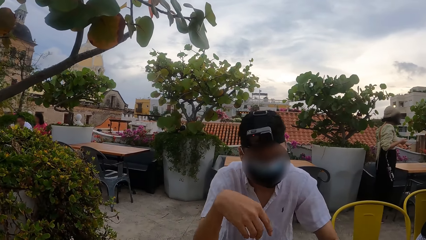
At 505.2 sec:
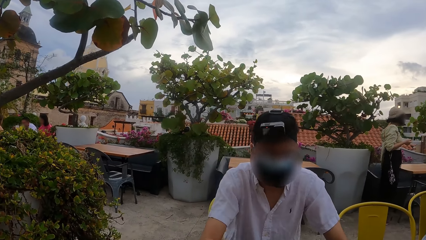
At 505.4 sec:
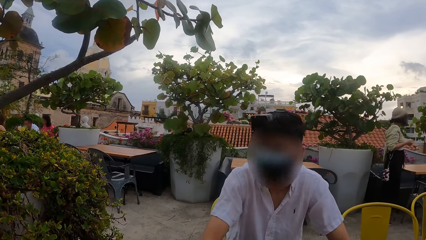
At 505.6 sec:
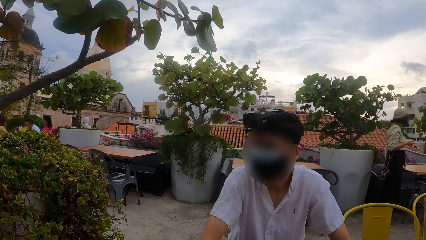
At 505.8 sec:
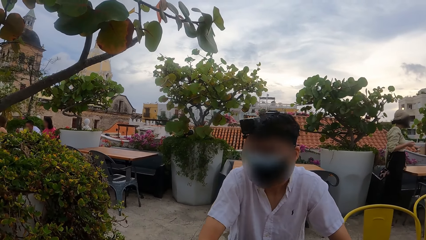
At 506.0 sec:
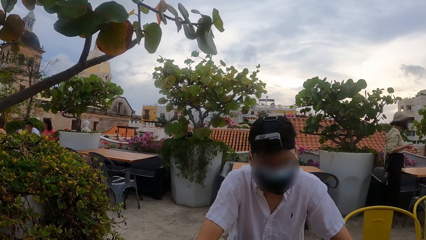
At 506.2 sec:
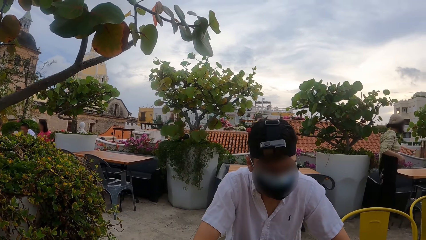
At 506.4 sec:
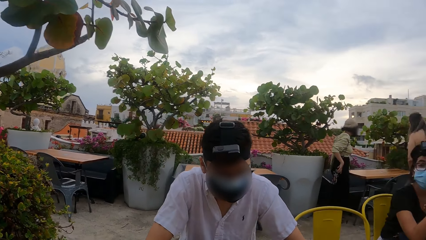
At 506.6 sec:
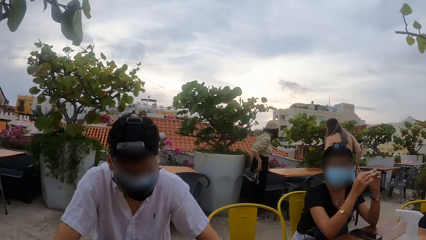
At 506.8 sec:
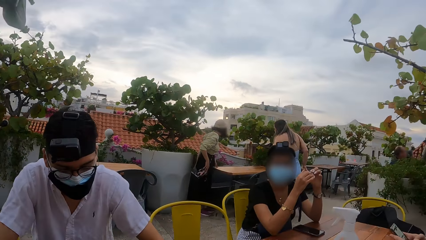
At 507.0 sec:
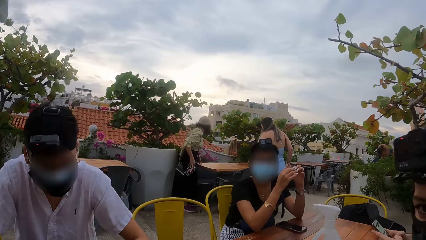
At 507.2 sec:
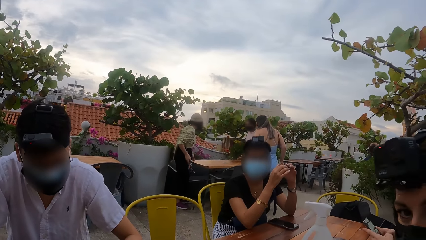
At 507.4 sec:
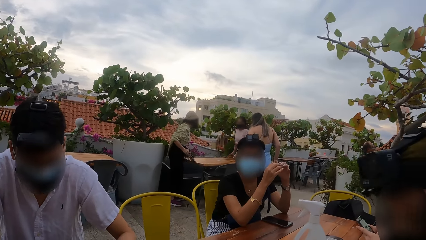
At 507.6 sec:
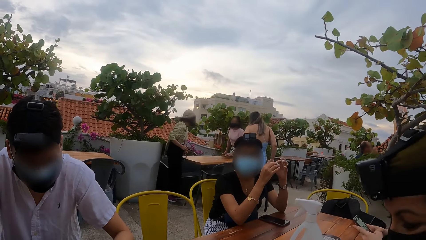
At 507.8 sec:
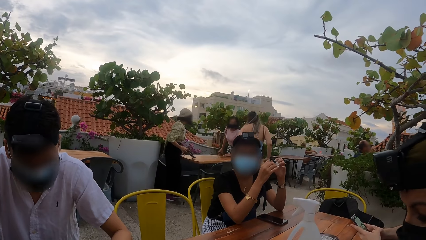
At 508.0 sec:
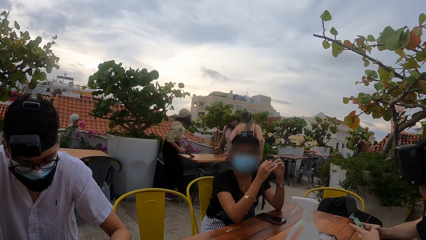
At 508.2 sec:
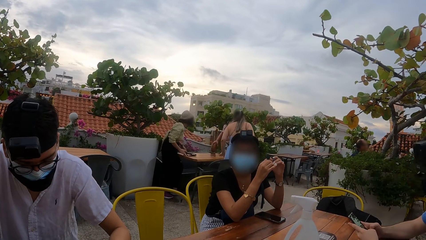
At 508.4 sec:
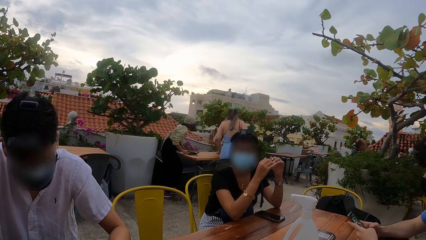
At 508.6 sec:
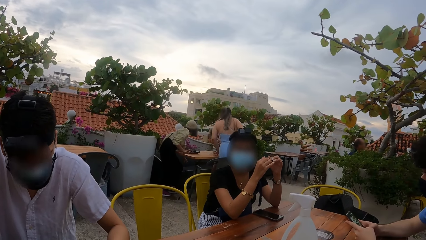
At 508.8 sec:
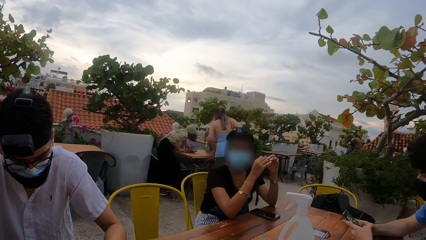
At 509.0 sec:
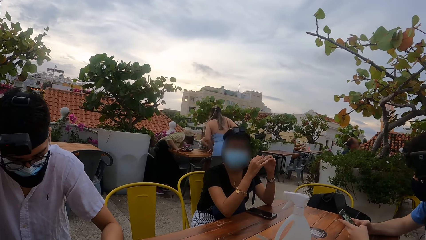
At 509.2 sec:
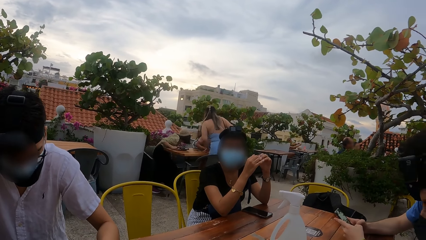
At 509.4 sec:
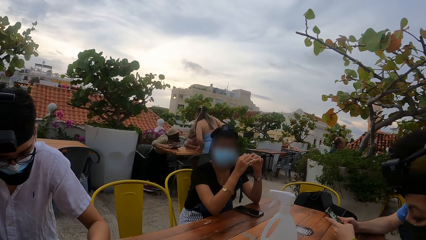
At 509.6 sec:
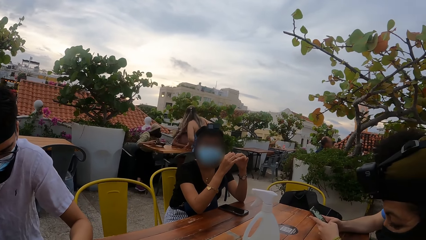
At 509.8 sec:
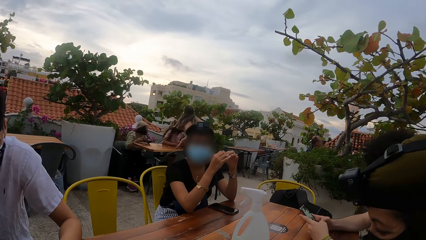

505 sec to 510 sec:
The camera wearer looks around.

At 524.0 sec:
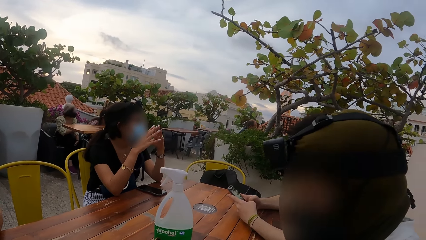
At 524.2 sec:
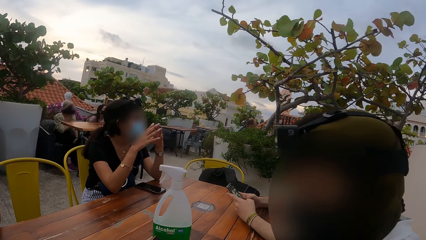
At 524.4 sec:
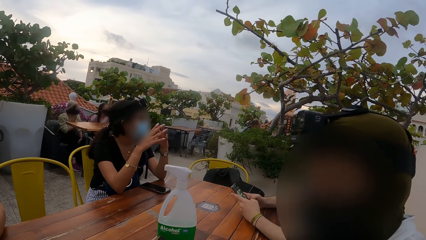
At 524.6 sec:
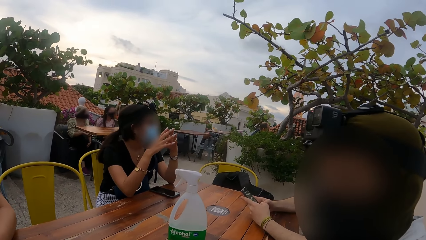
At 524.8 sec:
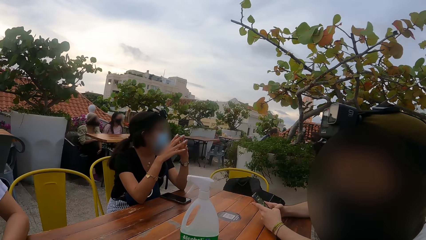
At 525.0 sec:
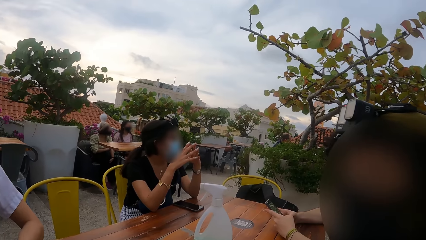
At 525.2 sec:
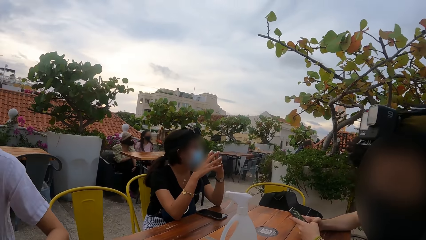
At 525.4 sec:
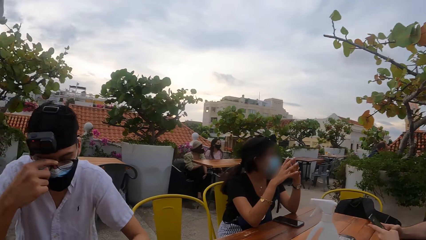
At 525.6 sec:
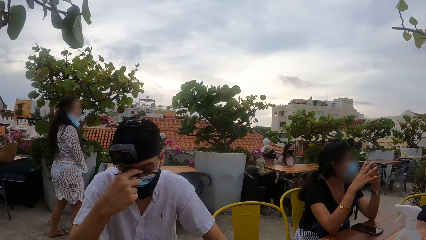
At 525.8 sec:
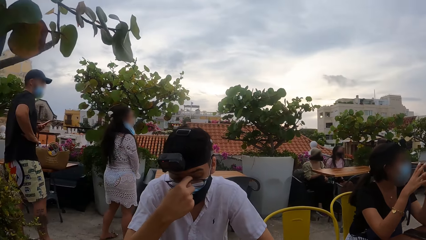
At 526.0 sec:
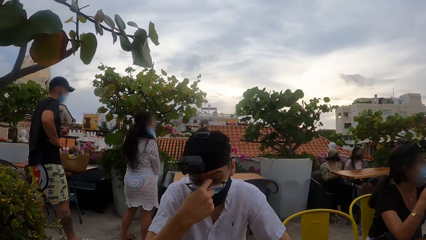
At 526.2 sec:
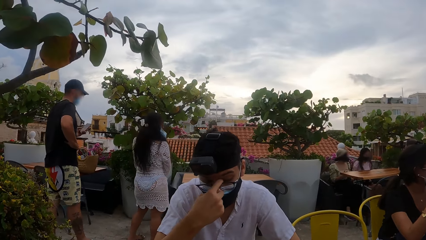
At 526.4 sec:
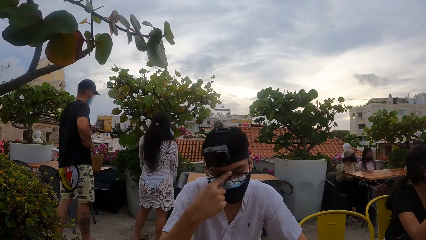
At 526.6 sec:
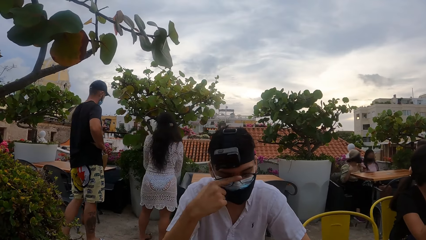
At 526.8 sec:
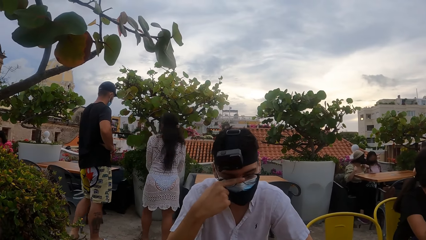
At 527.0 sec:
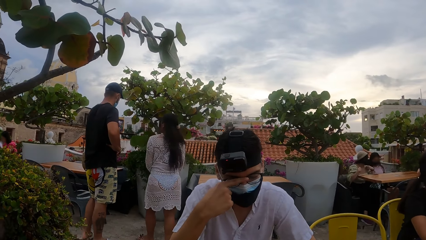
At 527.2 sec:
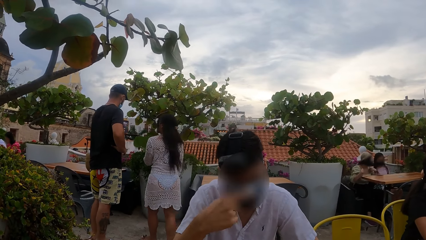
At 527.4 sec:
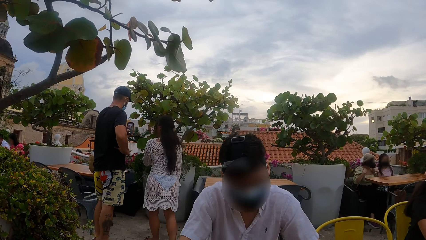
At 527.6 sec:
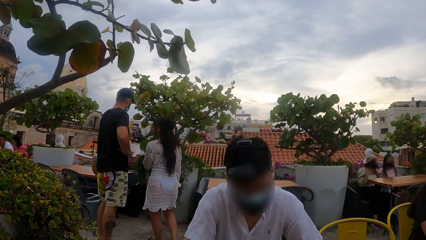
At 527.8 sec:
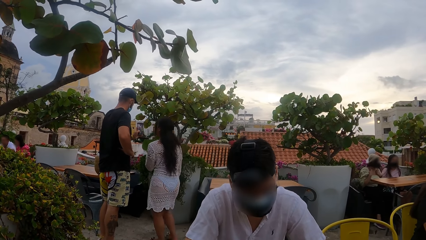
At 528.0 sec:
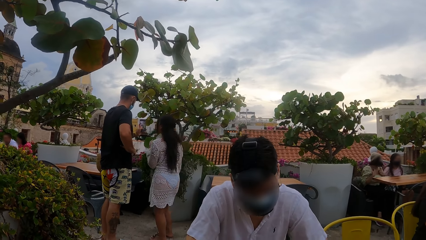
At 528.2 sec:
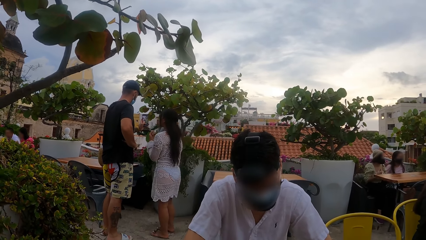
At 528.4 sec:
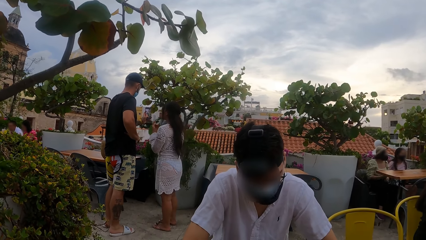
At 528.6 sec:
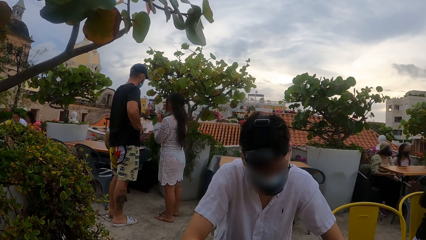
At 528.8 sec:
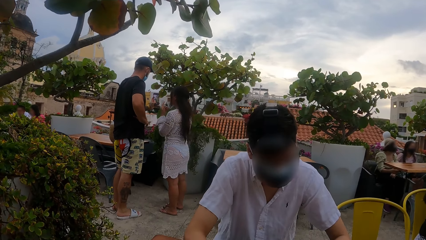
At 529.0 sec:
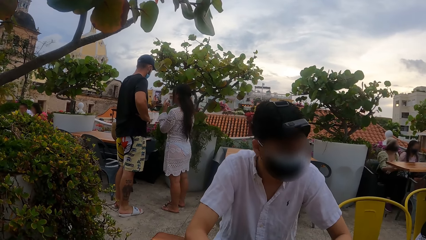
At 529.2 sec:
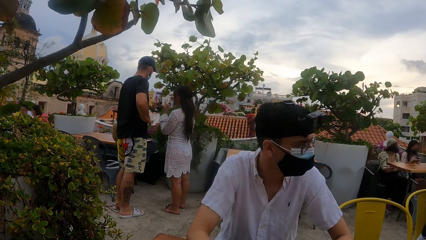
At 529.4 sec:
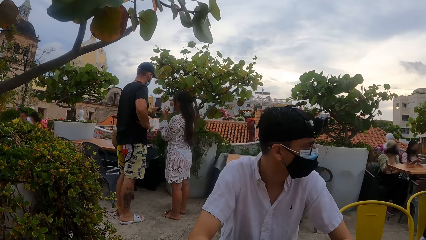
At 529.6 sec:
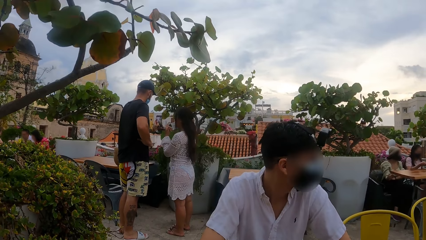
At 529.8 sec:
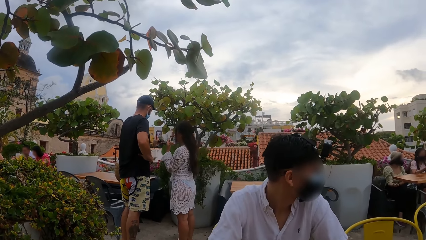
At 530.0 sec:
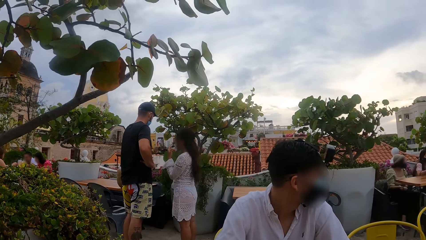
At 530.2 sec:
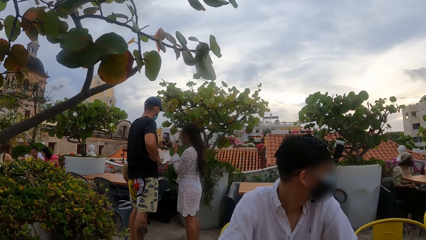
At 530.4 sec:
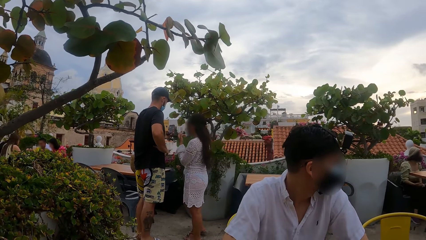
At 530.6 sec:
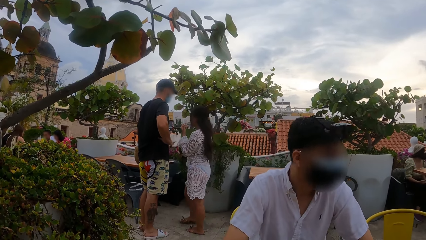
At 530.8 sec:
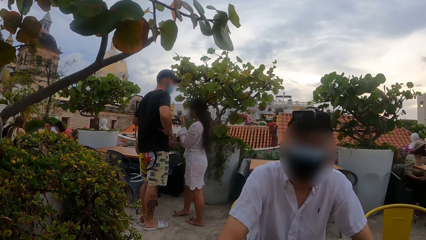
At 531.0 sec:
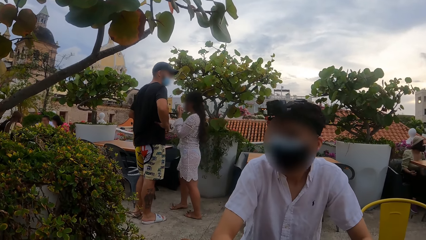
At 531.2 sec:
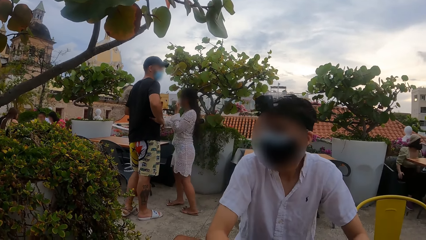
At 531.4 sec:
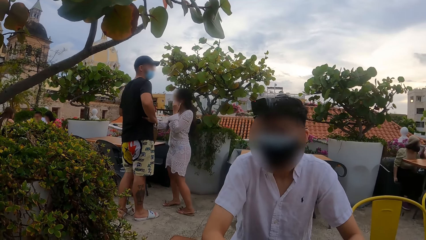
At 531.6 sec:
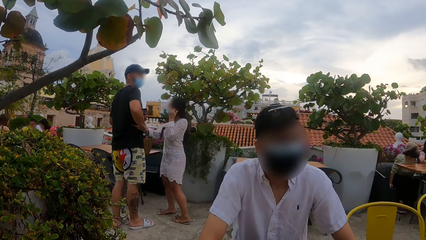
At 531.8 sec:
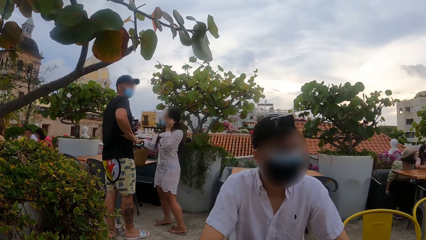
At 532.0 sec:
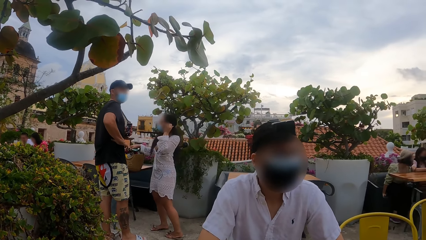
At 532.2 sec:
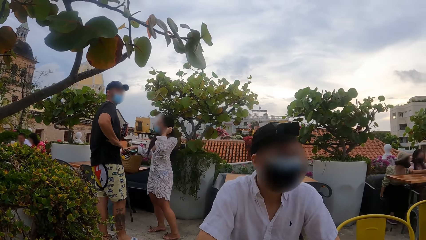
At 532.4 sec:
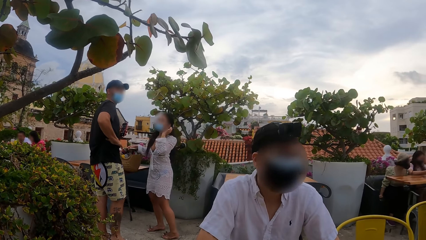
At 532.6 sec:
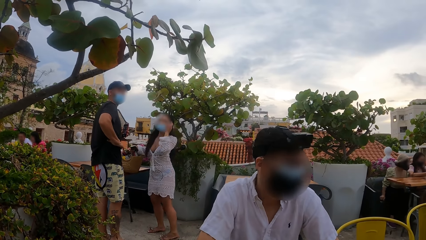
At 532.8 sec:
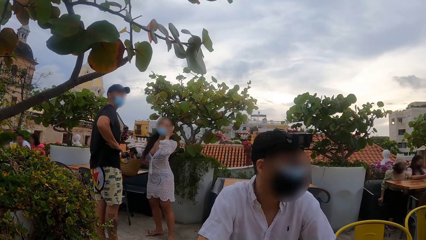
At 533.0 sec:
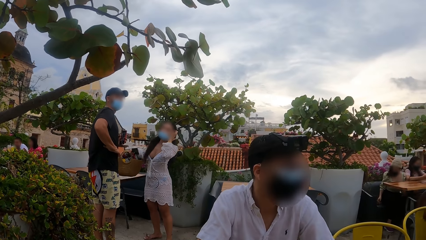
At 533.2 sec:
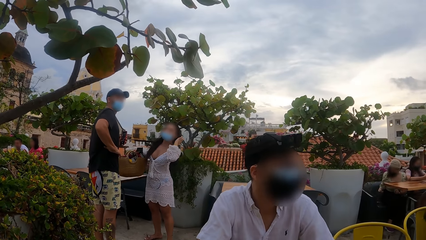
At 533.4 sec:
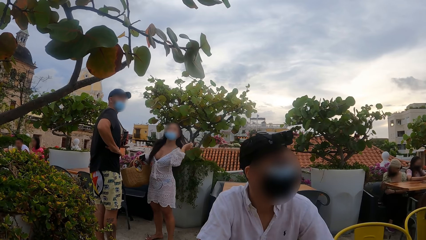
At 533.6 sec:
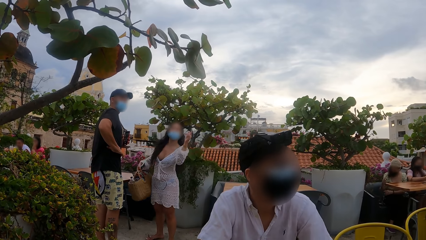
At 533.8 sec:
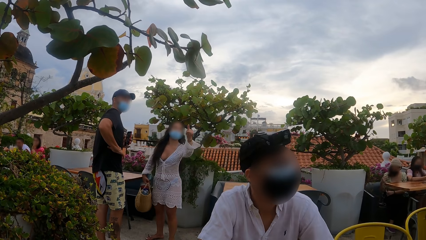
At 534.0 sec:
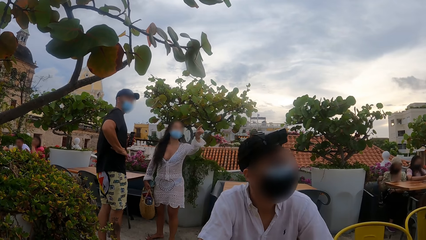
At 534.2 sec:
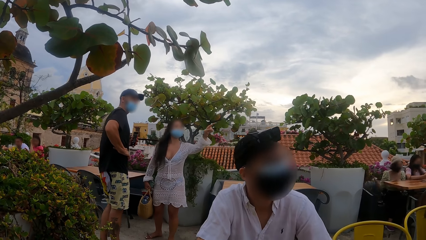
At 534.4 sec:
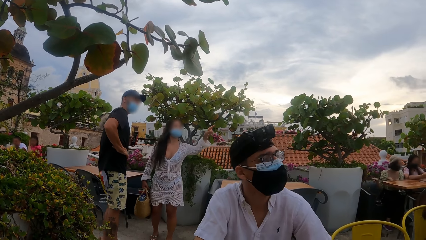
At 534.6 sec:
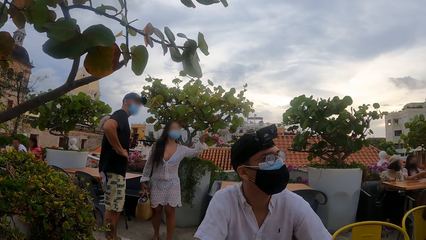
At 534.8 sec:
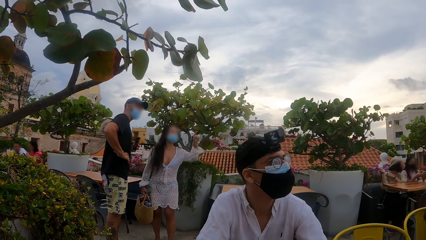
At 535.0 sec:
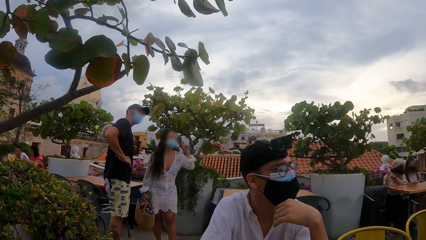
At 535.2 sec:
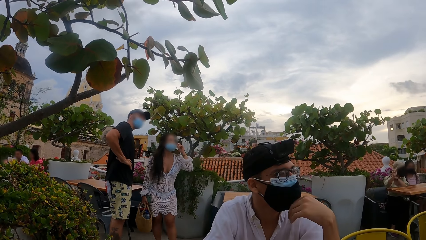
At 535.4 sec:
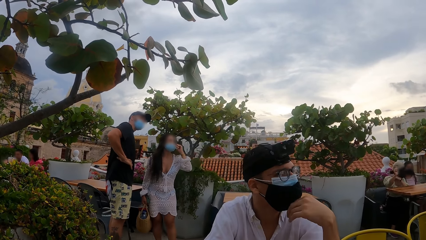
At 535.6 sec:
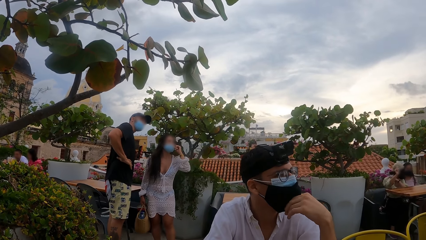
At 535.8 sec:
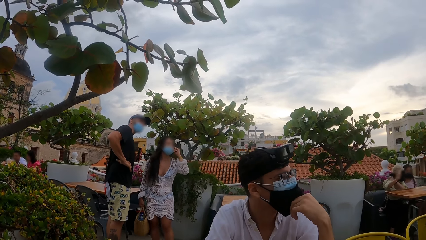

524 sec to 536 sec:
The man touches an eyeglass with his right hand. The camera wearer gazes at passers-by.
